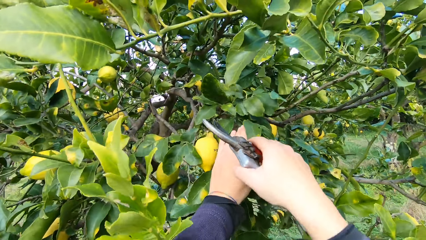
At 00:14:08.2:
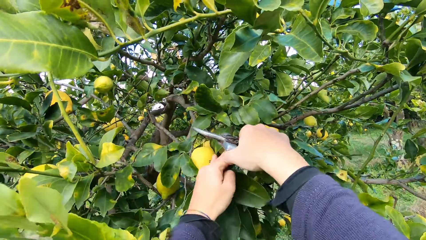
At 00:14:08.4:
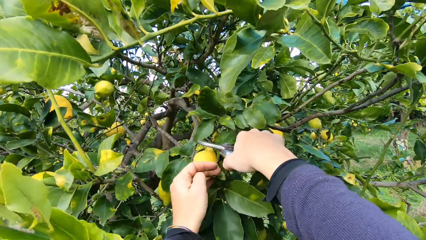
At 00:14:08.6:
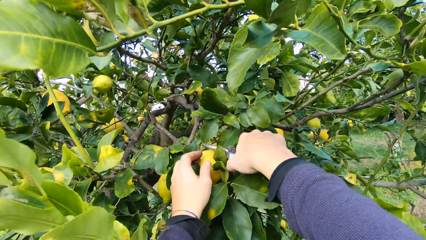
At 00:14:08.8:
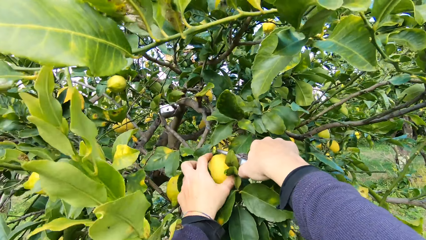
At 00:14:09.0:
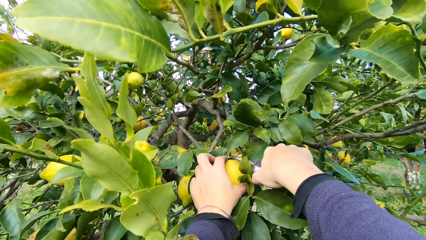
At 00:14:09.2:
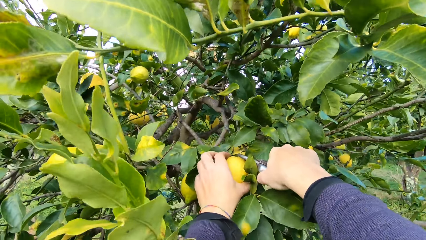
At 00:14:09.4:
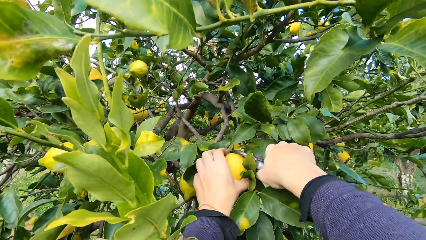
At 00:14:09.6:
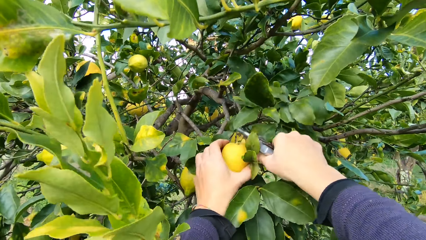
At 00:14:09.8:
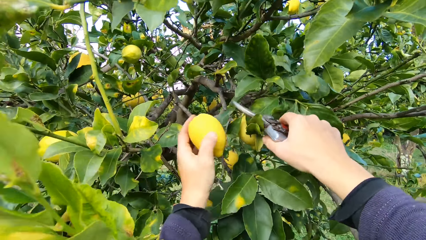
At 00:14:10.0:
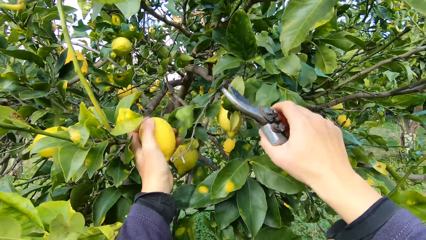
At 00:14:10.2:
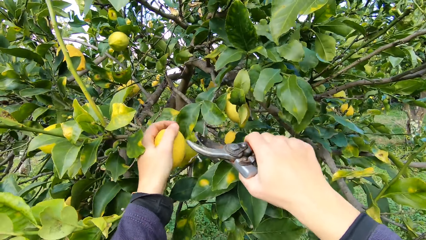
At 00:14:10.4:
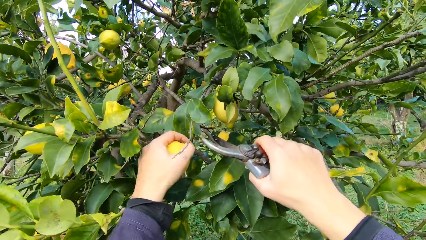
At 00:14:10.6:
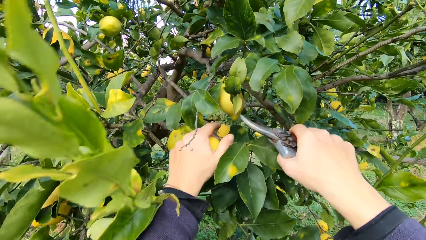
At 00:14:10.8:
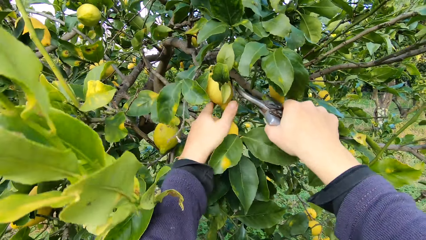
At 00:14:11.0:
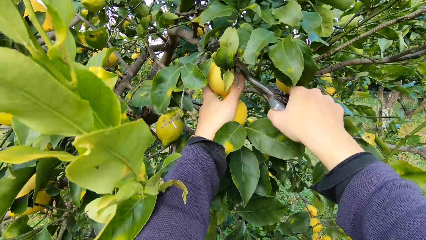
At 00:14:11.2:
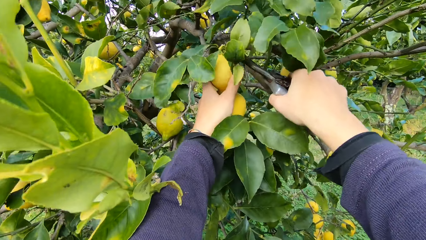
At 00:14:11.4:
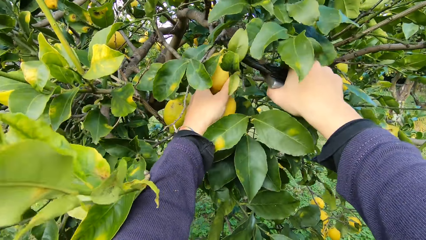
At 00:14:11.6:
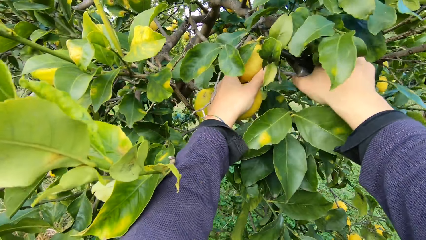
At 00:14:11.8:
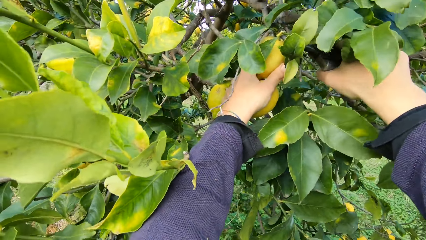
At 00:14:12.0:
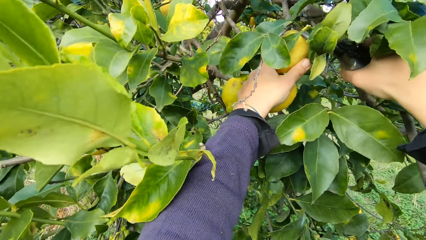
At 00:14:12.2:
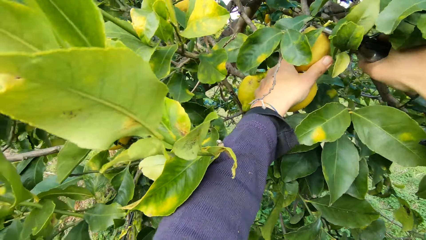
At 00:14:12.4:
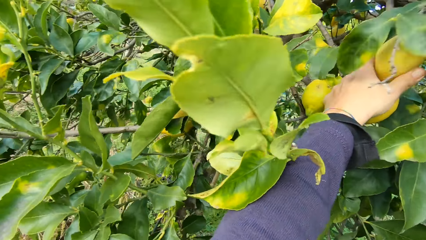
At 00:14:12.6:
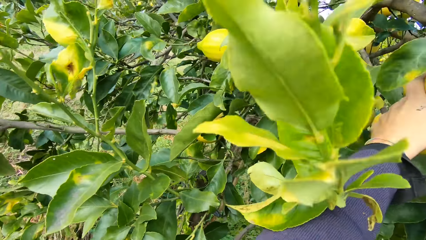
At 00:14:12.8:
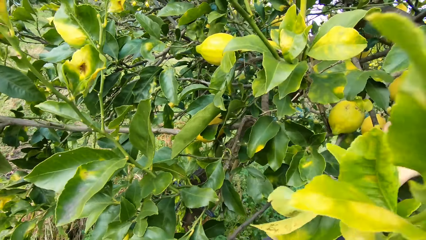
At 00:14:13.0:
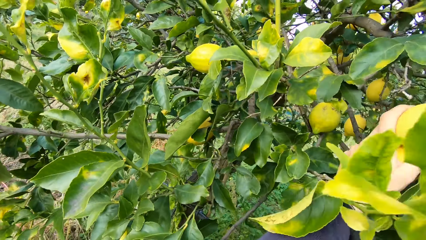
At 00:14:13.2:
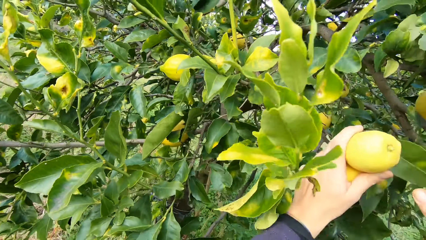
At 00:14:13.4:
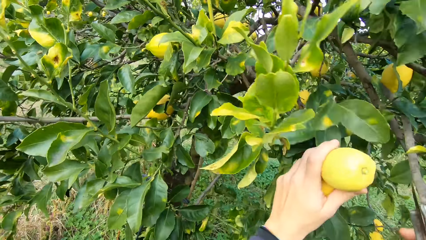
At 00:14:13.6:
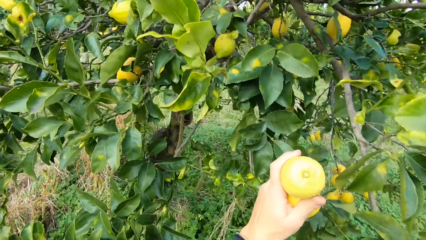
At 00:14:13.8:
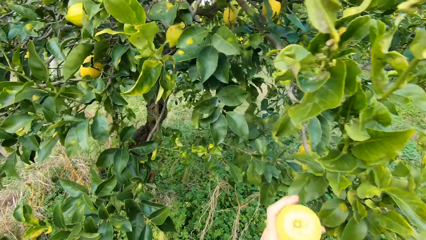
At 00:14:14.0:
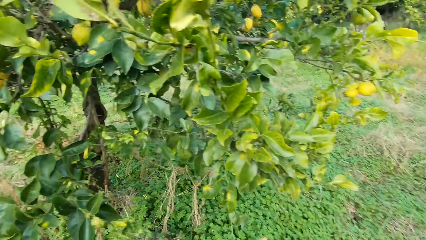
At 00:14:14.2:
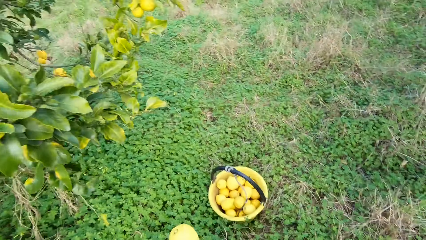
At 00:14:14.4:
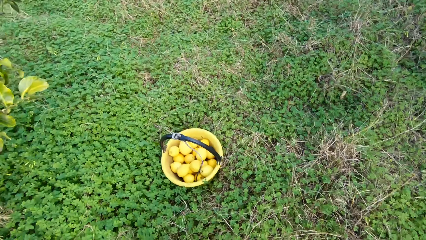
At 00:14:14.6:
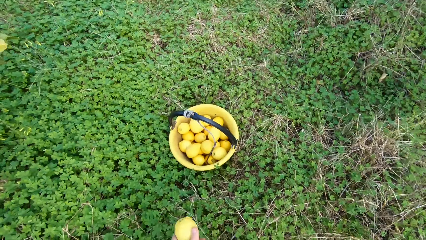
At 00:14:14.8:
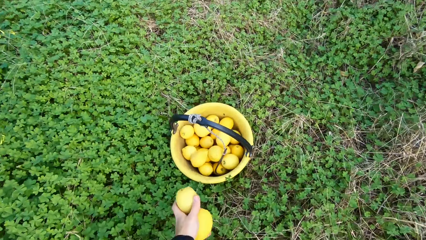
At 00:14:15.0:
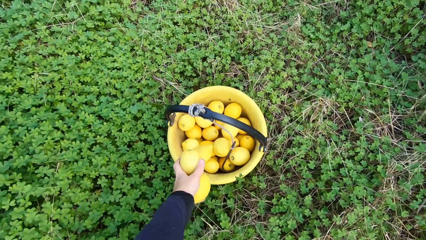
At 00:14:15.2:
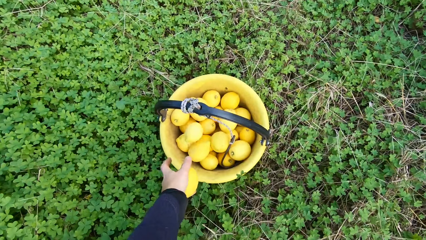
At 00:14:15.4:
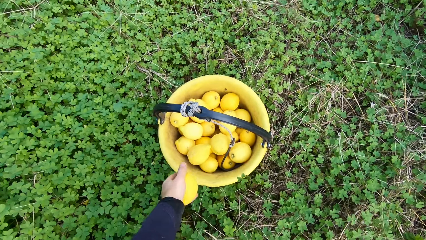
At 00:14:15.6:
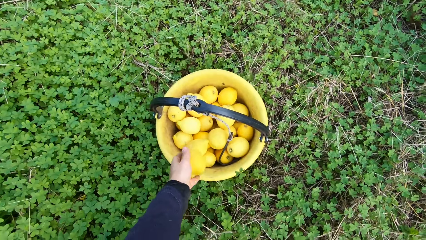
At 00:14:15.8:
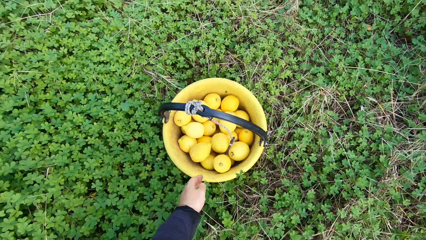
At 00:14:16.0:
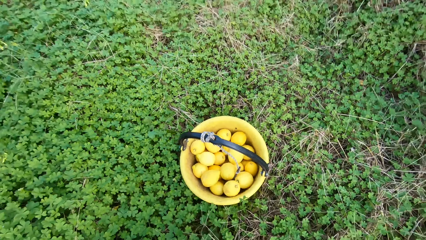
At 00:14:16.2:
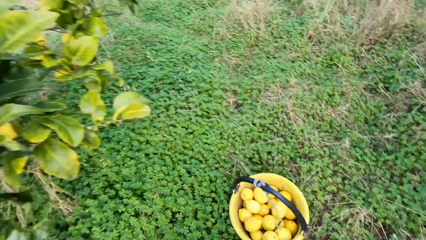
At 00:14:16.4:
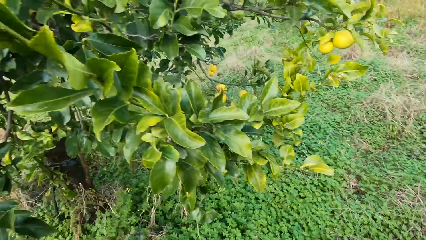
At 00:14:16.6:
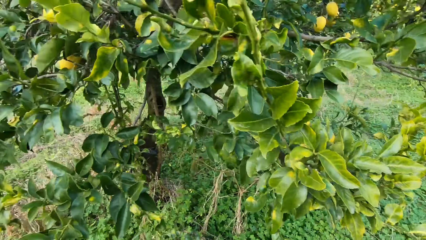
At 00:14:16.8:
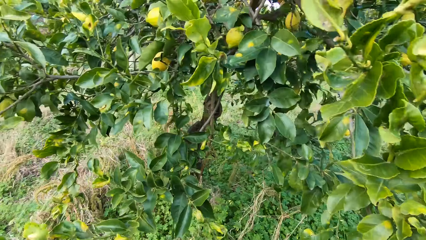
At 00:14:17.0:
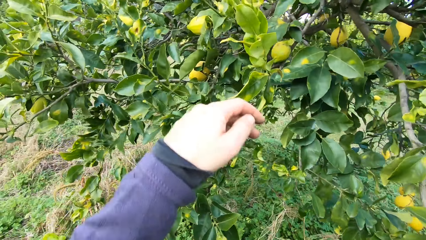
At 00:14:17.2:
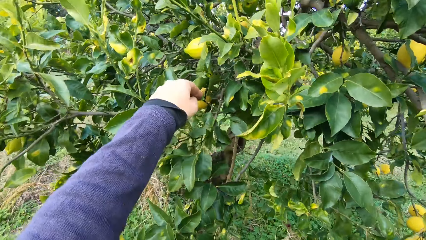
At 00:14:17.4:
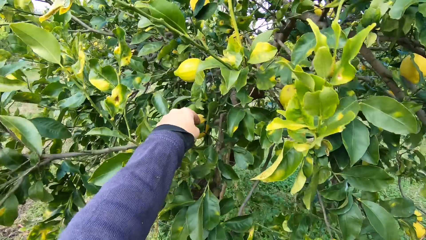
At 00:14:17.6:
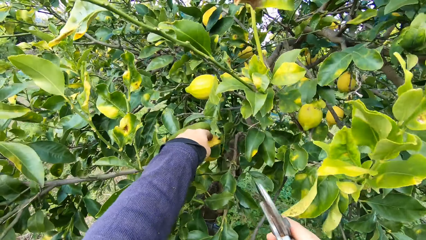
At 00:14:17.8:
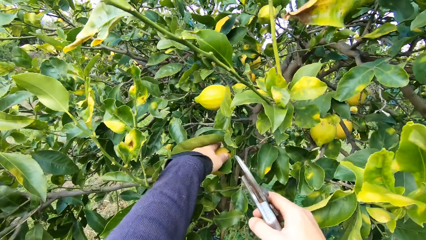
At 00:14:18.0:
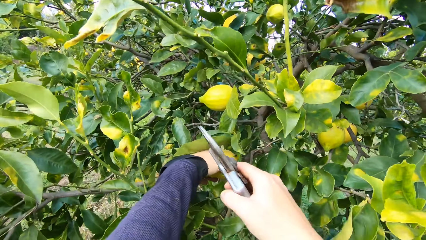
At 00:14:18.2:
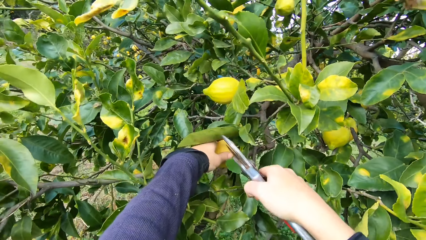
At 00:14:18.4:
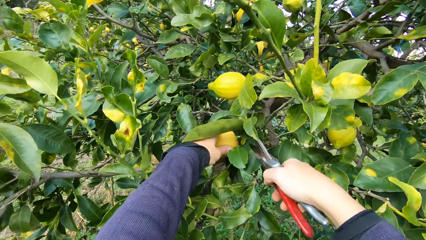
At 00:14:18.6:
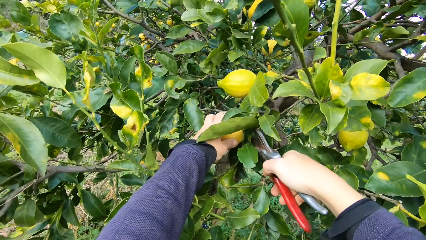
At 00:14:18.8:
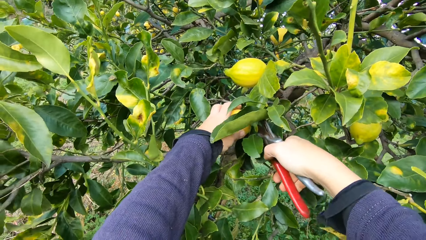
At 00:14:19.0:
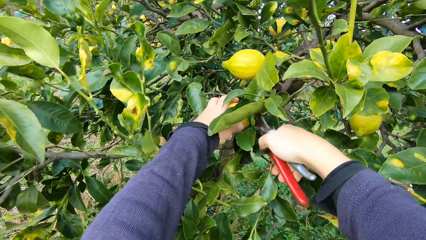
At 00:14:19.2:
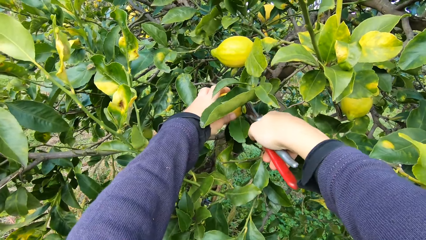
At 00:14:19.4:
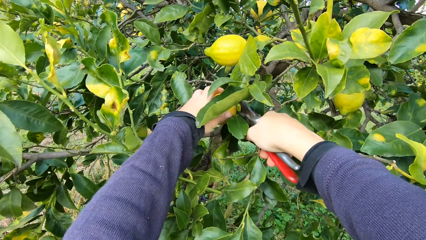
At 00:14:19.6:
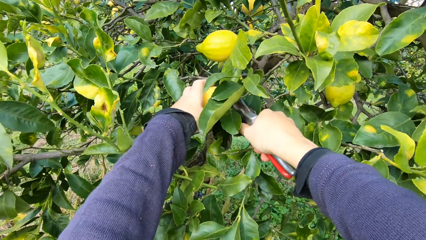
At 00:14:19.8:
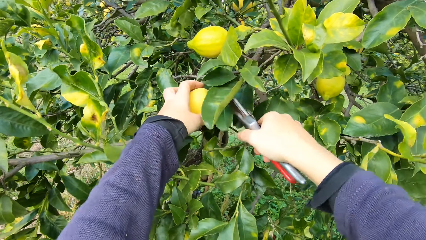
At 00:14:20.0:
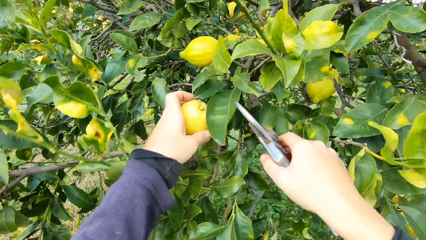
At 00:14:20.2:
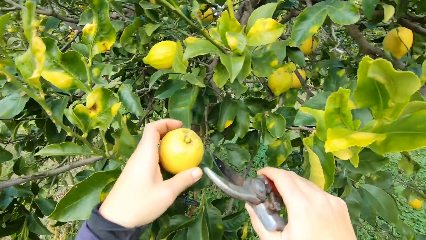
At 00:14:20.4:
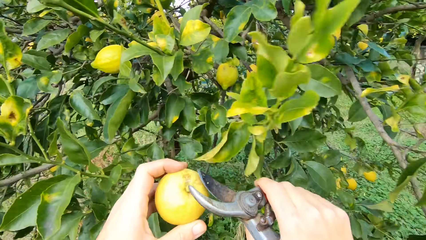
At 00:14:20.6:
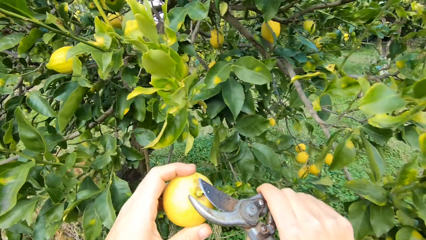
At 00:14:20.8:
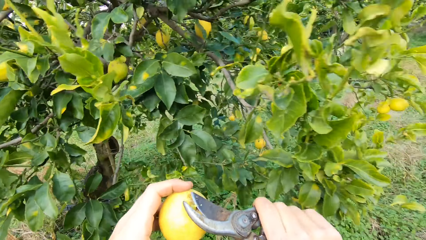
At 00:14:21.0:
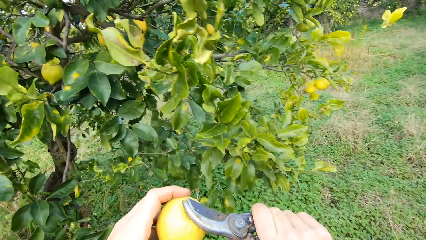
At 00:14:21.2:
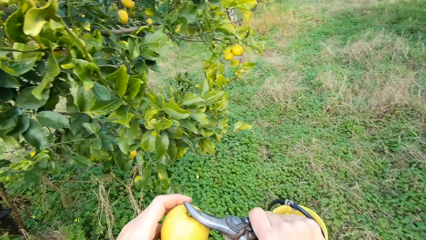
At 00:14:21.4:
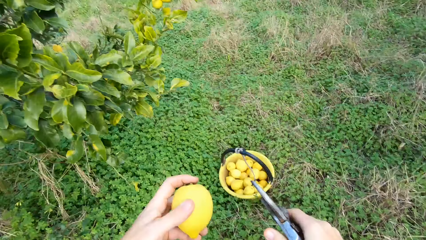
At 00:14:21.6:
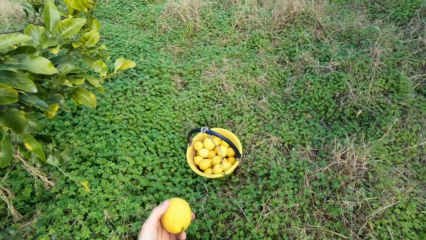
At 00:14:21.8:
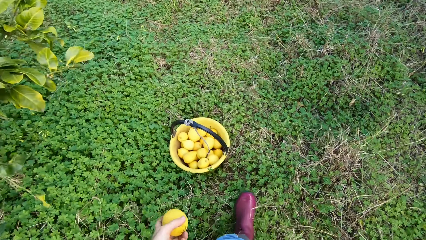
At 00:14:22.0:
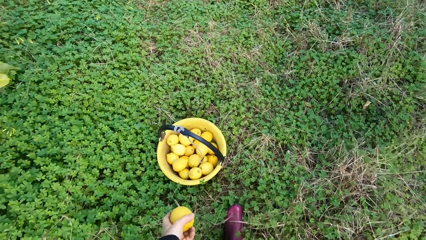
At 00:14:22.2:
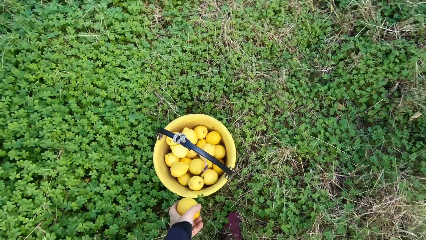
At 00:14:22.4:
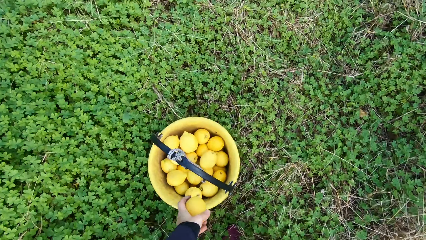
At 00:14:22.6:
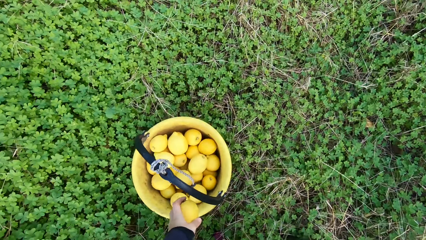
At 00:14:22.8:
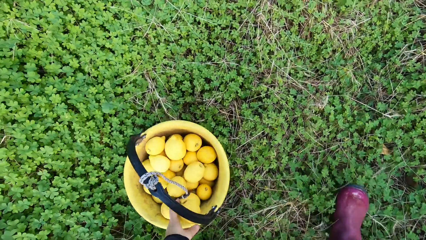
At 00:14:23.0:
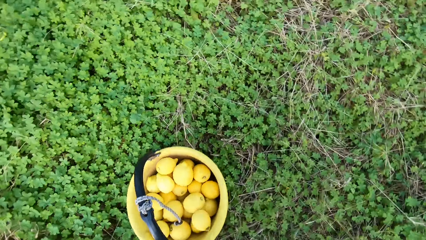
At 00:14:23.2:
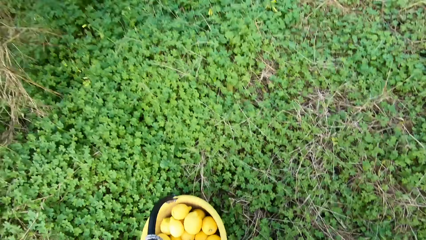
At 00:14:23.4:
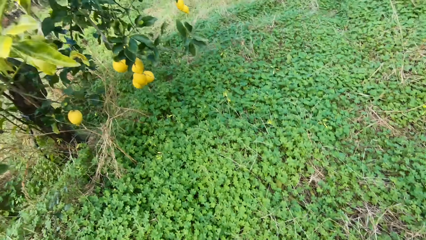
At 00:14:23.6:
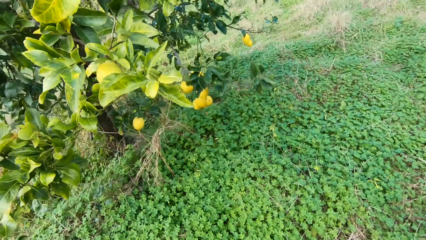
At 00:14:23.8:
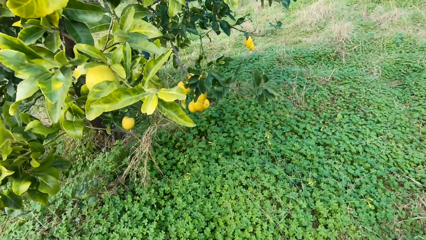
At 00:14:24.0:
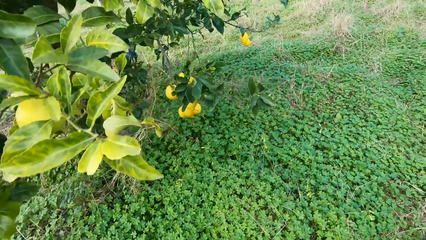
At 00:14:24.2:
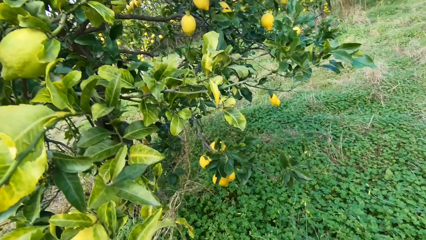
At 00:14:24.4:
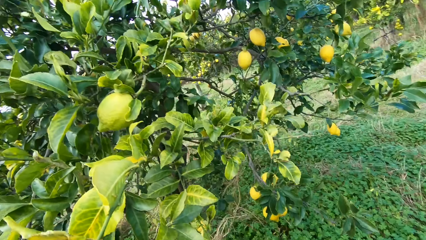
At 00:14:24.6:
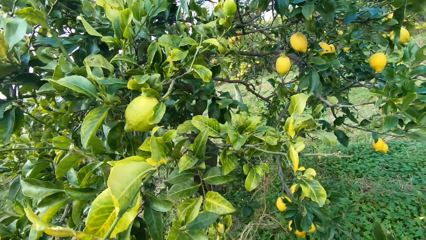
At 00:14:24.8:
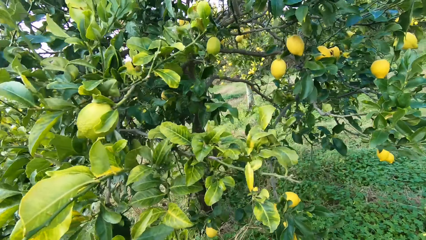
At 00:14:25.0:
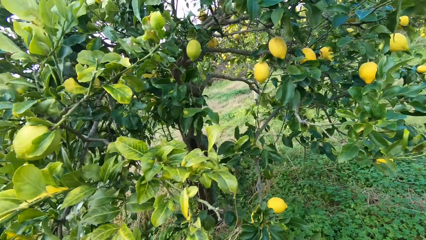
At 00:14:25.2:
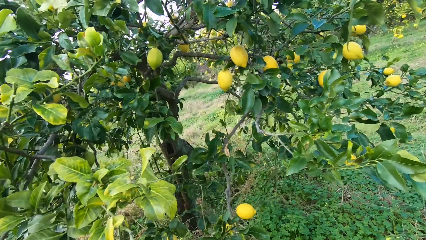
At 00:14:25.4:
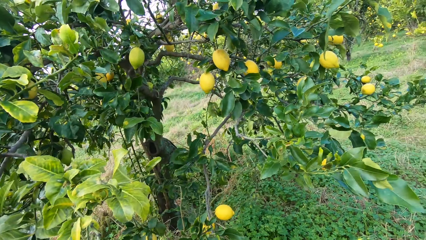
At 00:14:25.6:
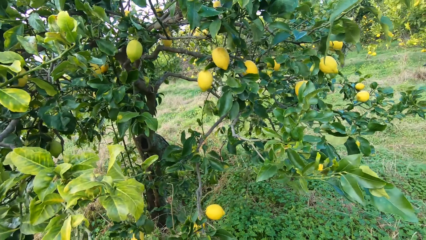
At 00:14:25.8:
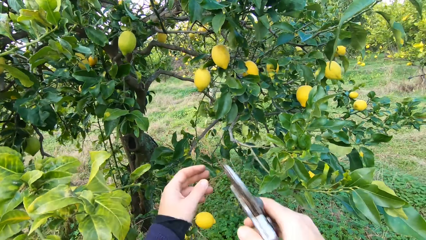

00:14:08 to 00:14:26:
The camera wearer harvests the lemon with the secateurs. They harvest the lemon with the secateurs again. They put the lemon in the bucket. They put the lemon in the bucket again. They harvest the lemon with the secateurs. They cut off the lemon stem with the secateurs. They put the lemon in the bucket. They walk around.
